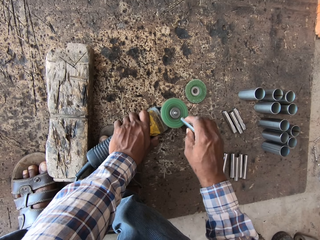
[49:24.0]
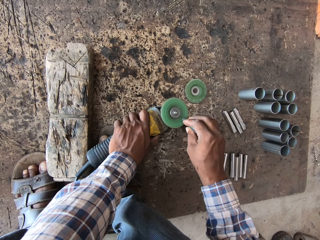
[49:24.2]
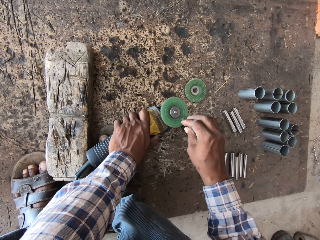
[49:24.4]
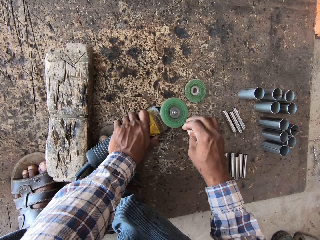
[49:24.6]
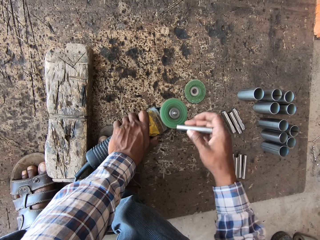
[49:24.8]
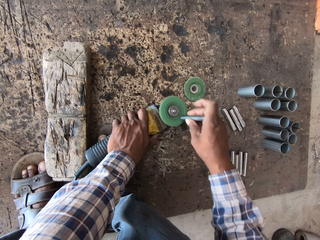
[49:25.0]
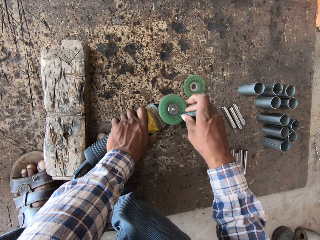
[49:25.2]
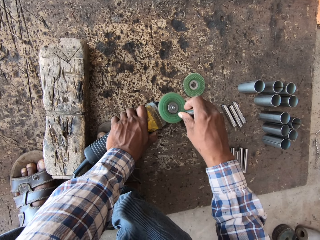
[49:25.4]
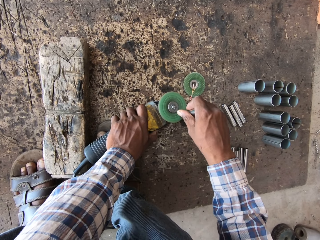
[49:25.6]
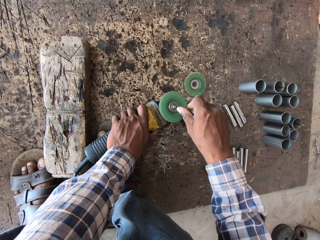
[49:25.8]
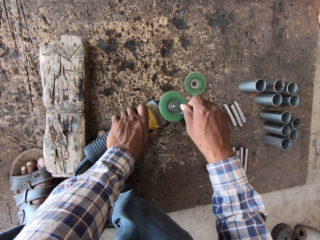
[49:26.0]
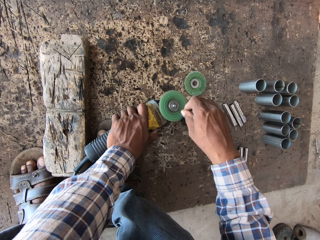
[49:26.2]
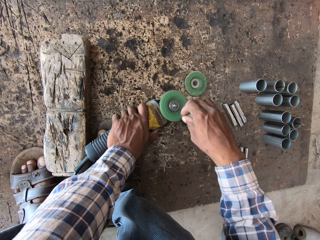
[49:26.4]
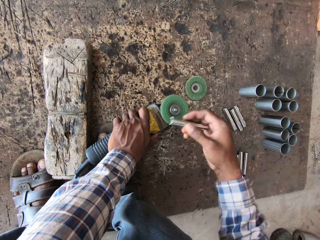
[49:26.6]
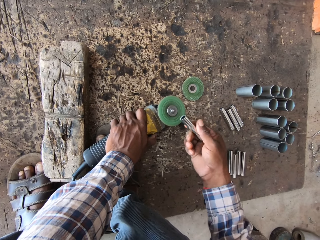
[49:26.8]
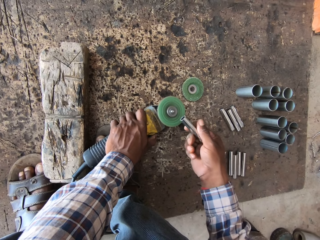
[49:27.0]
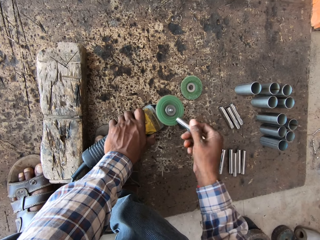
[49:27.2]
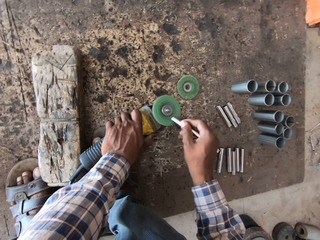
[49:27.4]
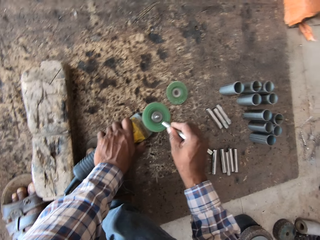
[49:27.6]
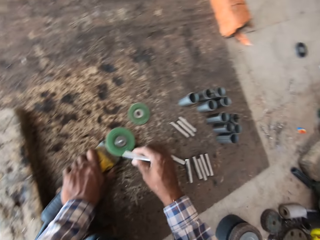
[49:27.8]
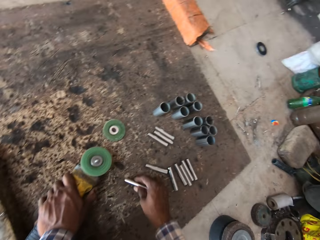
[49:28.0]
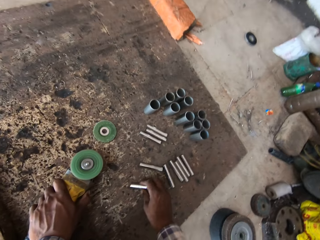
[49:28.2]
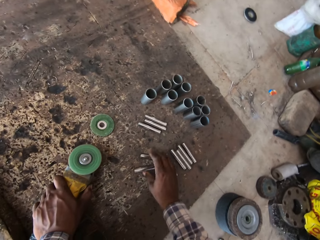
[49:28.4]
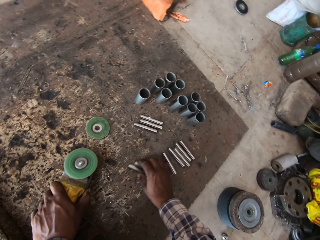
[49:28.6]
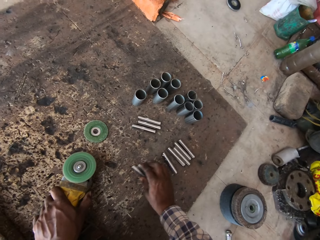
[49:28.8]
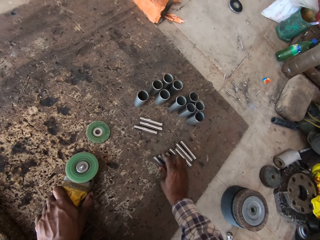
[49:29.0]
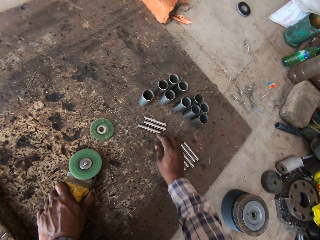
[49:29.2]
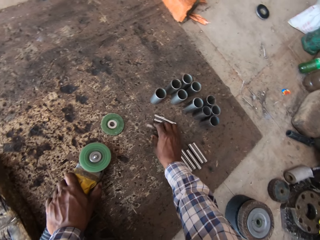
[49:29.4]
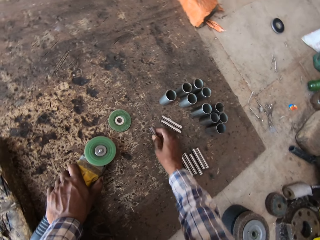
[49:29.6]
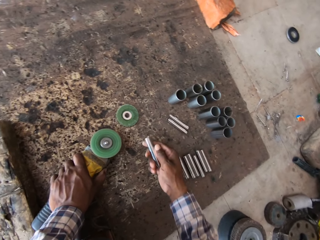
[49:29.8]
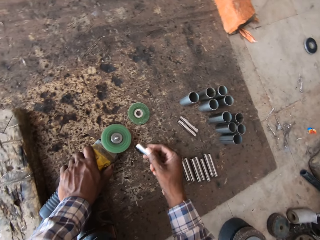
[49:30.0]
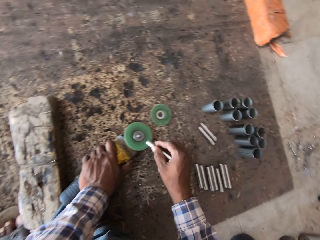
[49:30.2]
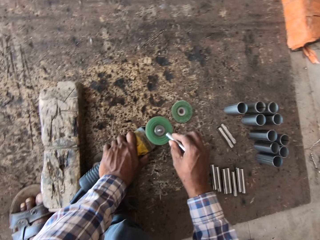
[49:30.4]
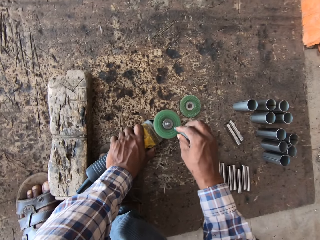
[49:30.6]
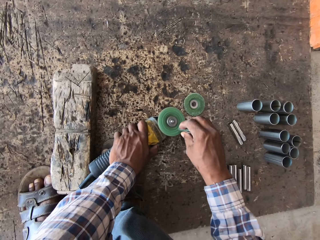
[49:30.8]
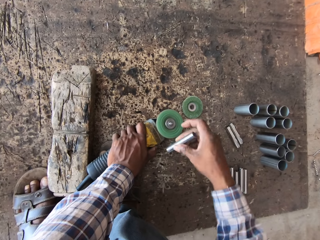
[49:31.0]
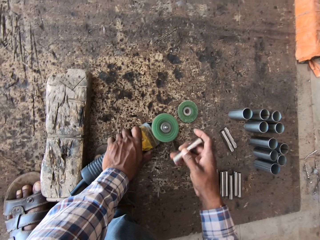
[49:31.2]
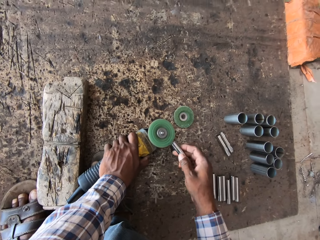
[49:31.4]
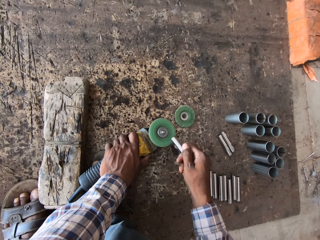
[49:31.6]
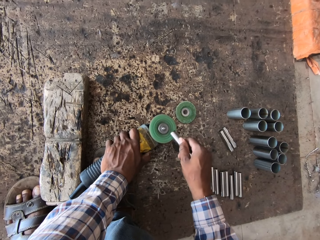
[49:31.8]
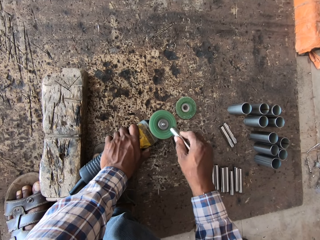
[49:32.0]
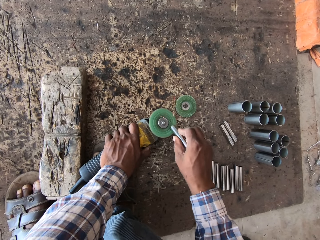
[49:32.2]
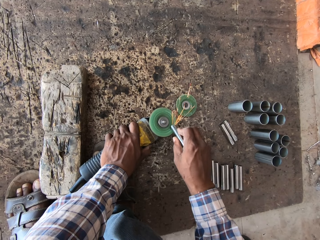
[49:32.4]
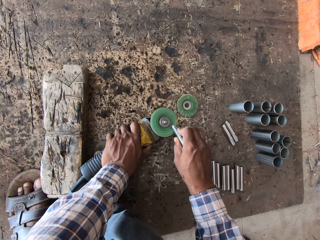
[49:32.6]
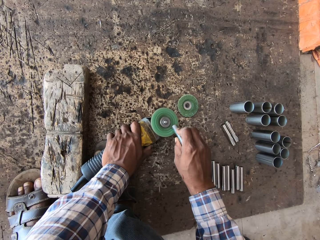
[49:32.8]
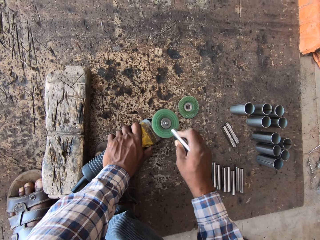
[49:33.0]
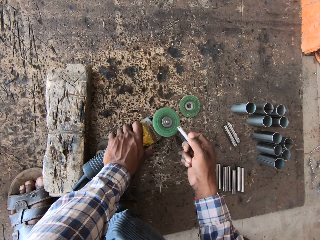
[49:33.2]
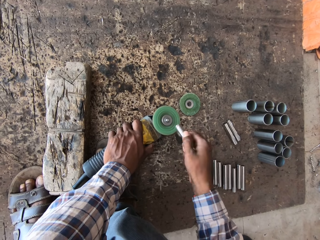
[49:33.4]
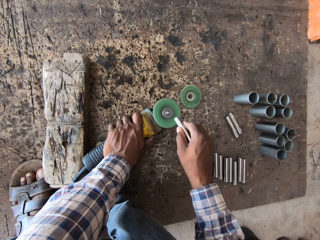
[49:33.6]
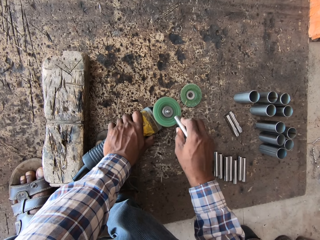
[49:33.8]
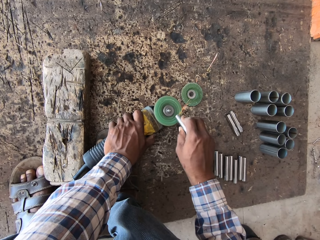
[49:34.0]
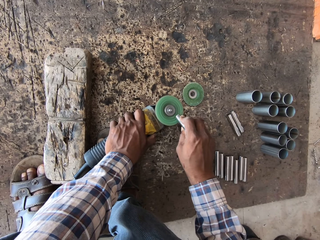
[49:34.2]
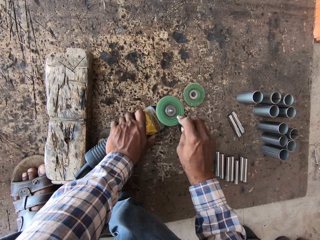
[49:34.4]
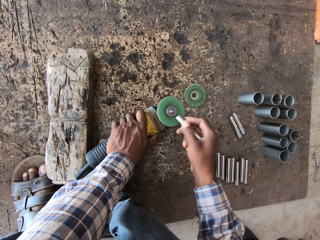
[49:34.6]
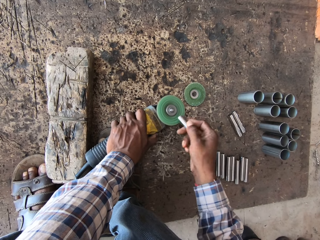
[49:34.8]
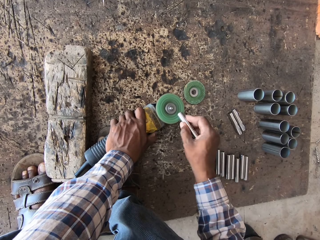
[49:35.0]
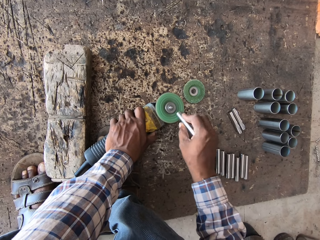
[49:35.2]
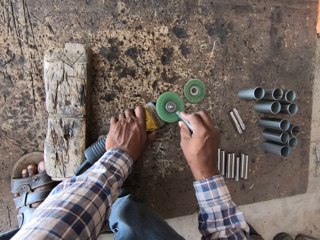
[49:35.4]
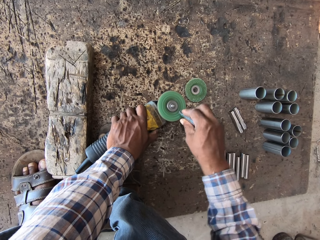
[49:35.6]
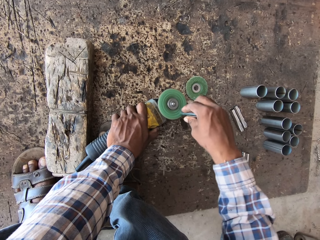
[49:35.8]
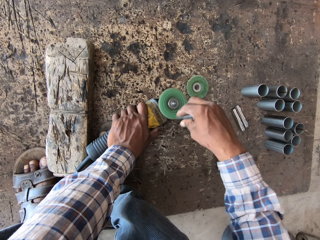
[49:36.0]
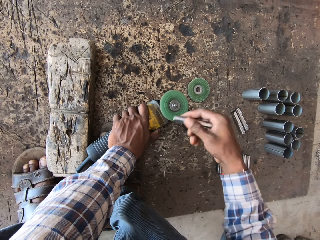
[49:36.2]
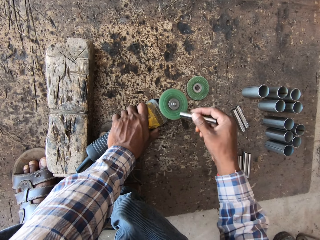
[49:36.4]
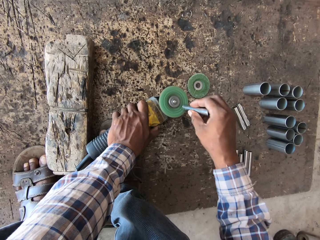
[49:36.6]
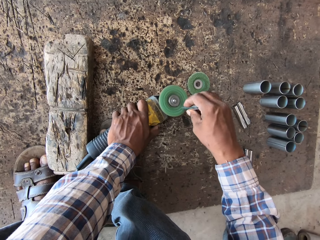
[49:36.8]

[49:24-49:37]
The camera wearer polishes the metal pipe. He polishes the metal pipe again. He drops the metal pipe on the floor with his right hand. He repositions the metal pipe on the floor with his right hand. He holds the metals. He picks a metal pipe from the floor with his right hand. He files the metal pipe in his right hand with the angle grinder. He turns the metal pipe. He polishes the metal pipe. He polishes it repeatedly.

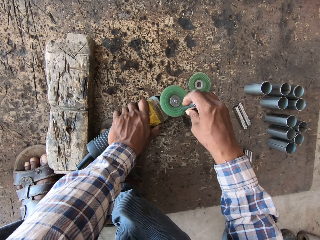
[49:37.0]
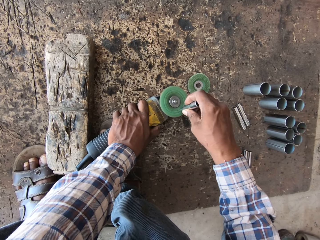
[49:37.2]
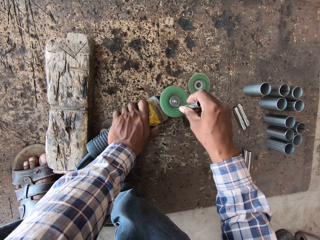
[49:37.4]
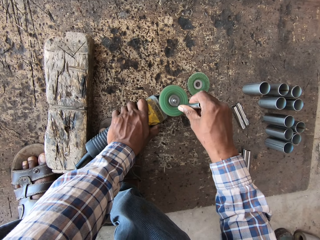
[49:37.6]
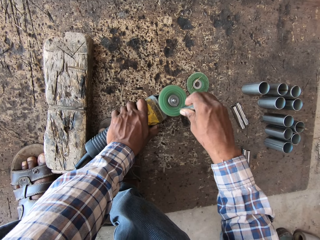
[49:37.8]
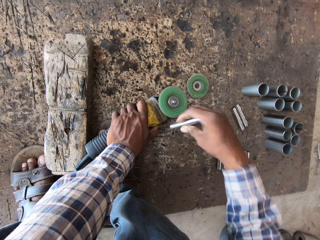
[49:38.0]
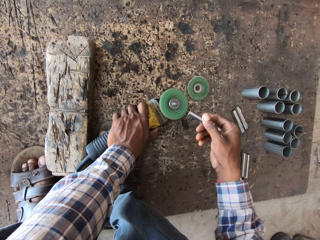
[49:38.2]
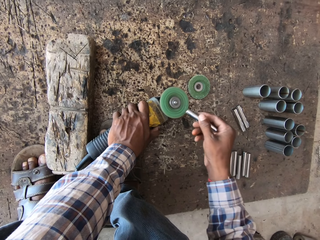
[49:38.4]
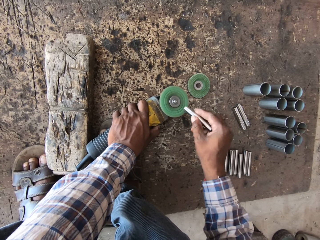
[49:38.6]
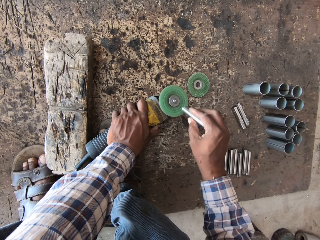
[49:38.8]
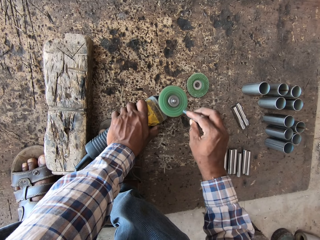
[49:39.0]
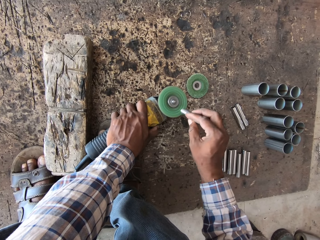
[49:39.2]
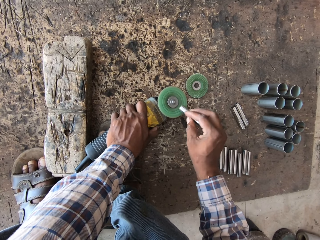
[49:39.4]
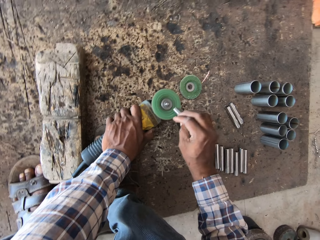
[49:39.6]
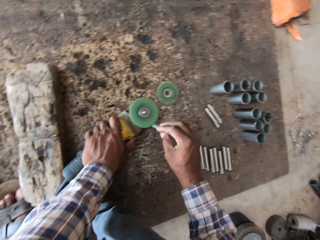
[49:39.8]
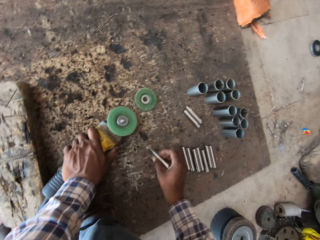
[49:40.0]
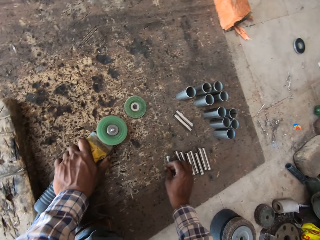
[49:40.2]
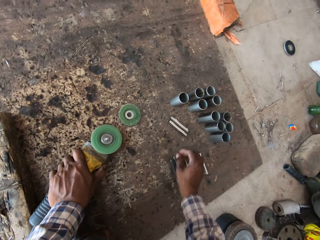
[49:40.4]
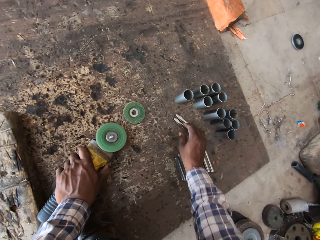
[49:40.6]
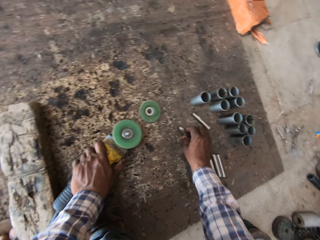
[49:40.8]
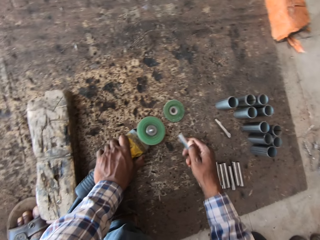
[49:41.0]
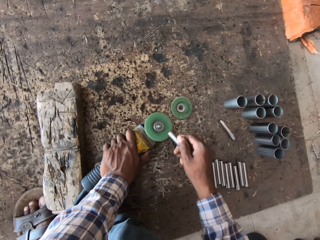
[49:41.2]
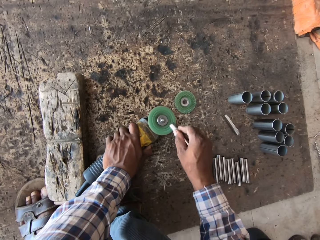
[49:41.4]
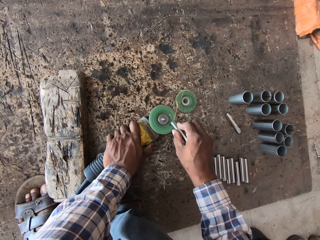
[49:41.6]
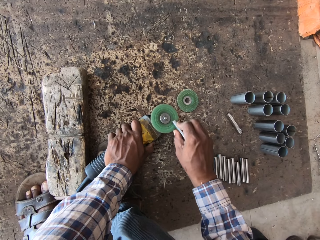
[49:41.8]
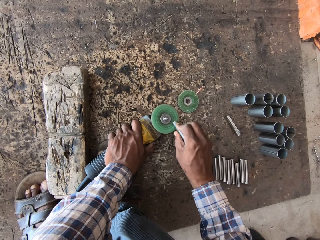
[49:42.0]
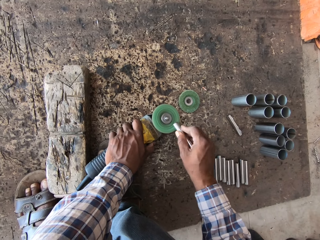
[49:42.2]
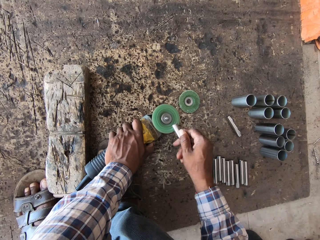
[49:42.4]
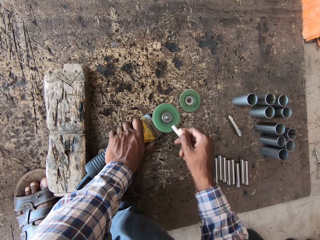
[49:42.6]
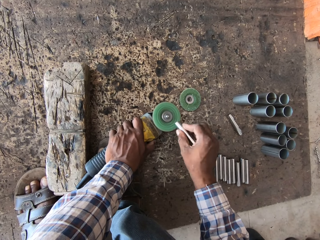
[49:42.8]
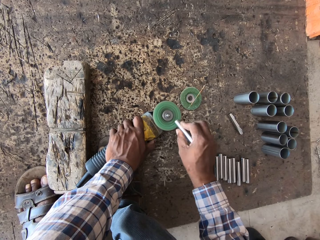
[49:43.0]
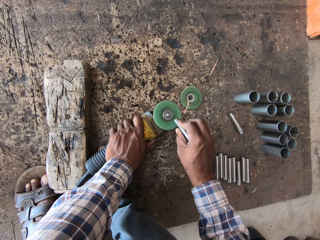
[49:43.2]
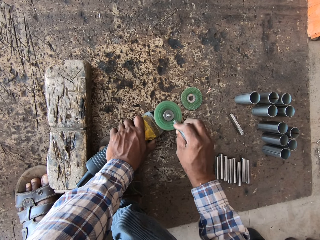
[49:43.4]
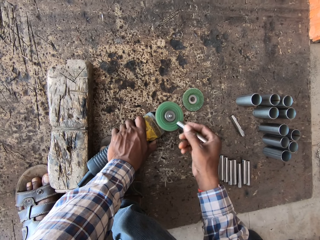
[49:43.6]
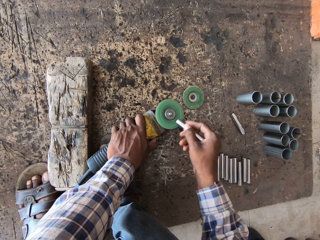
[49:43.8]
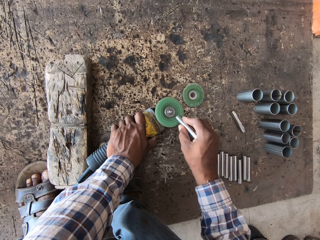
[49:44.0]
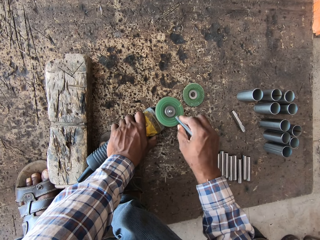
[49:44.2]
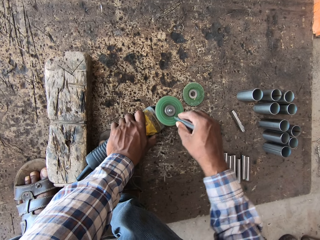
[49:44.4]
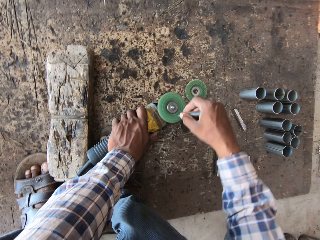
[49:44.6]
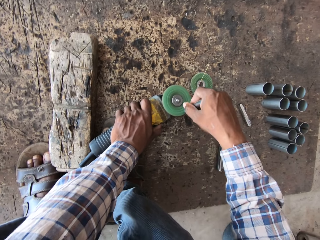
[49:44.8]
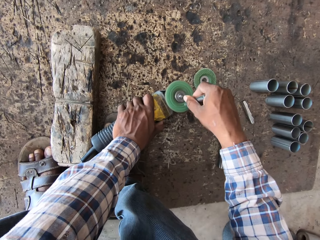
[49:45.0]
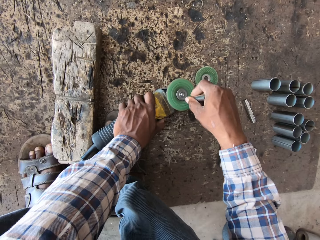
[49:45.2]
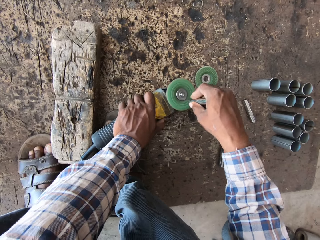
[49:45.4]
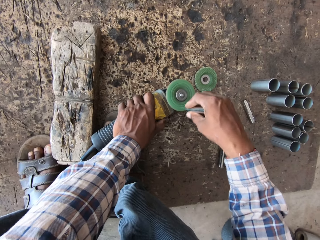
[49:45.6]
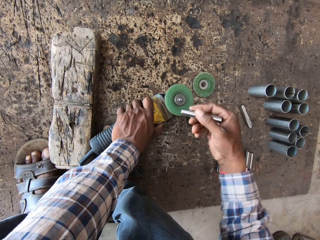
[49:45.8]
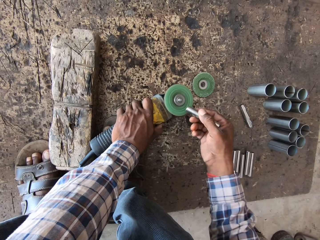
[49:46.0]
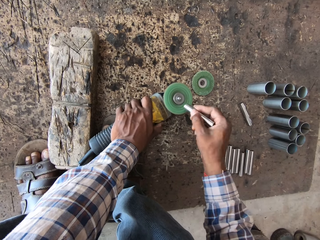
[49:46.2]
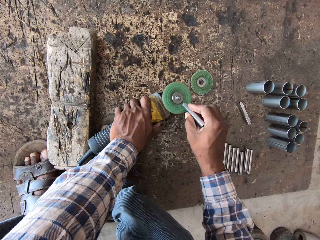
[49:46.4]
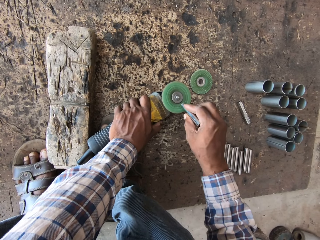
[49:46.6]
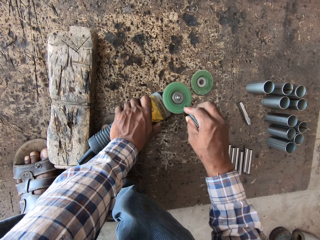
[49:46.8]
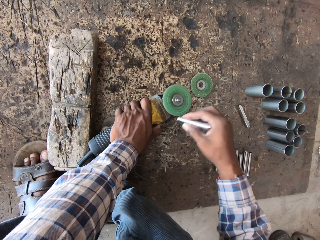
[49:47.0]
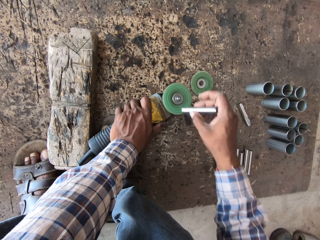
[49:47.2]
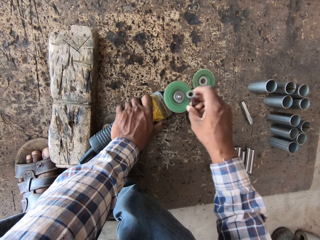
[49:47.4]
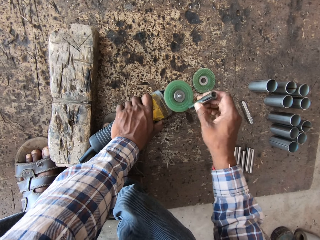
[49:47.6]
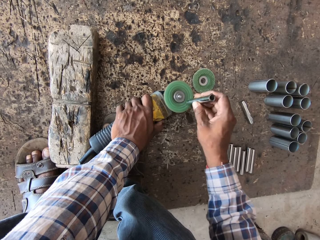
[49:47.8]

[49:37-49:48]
The camera wearer polishes the metal. He polishes the metal again. He drops the metal pipe on the floor with his right hand. He picks up a metal pipe from the floor with his right hand. He files the metal pipe in his right hand with the angle grinder. He polishes the metal. He polishes the metal again. He files a piece of metal using the grinder.
